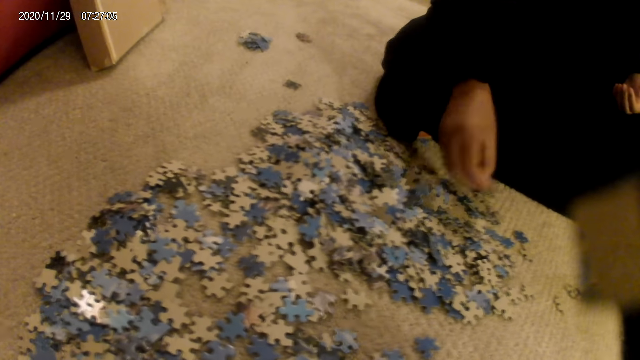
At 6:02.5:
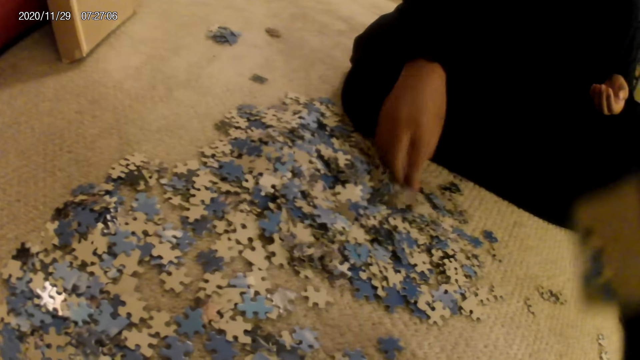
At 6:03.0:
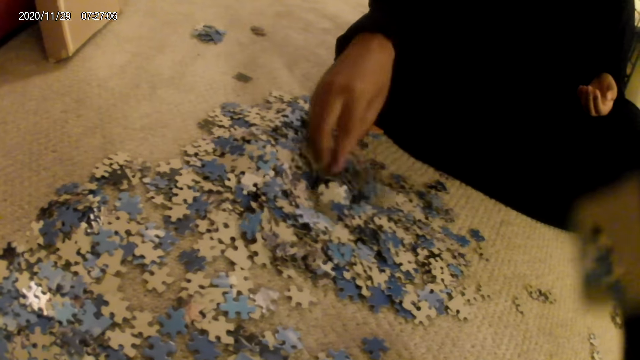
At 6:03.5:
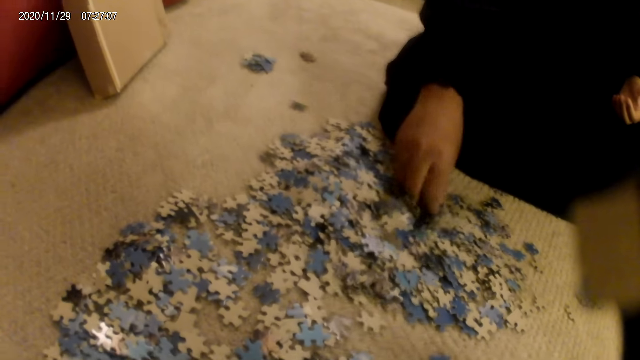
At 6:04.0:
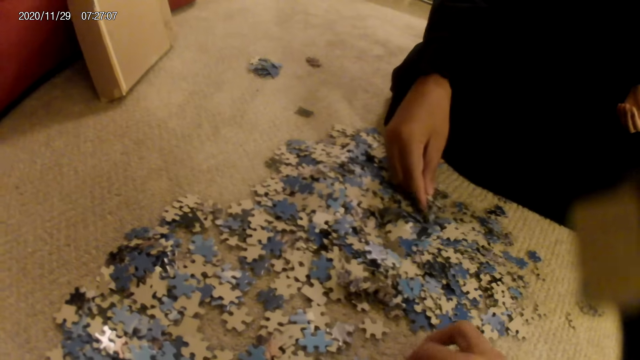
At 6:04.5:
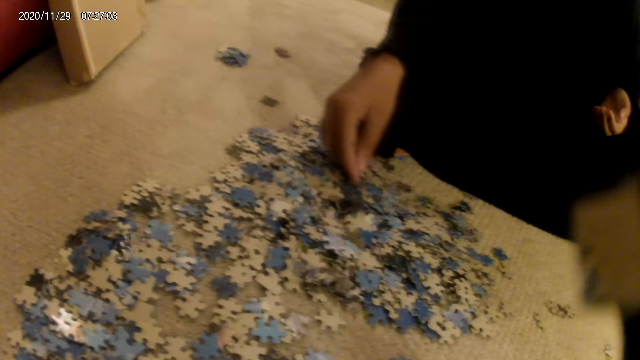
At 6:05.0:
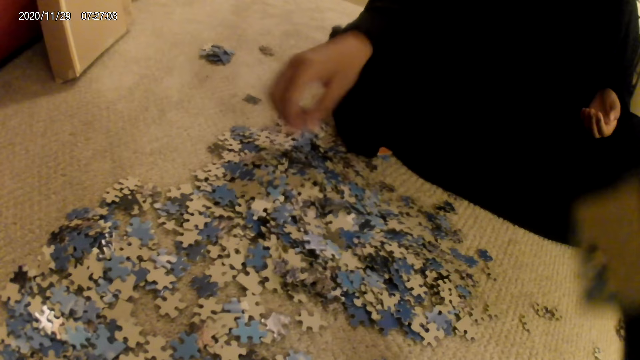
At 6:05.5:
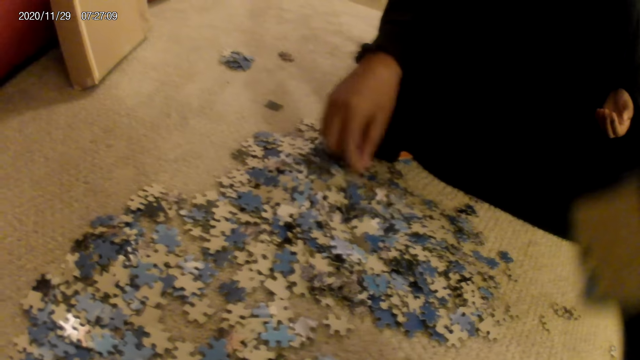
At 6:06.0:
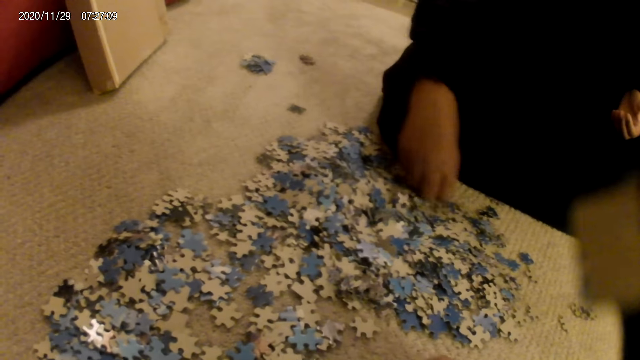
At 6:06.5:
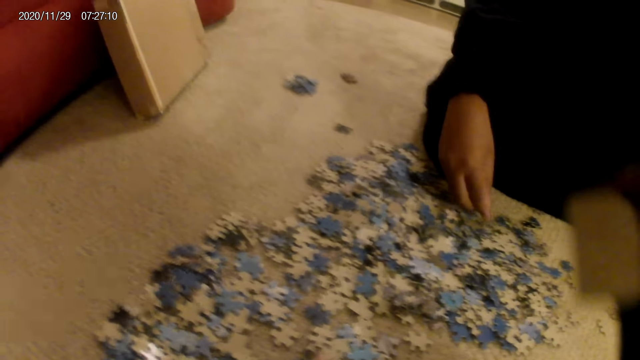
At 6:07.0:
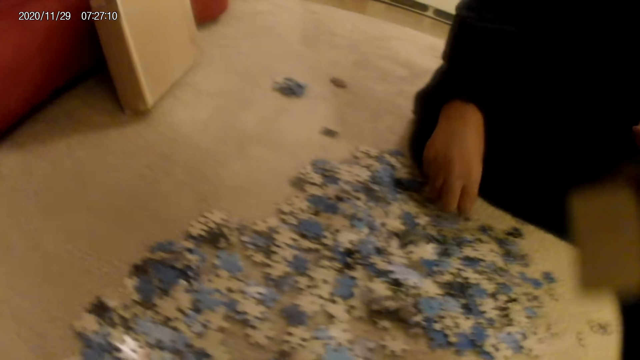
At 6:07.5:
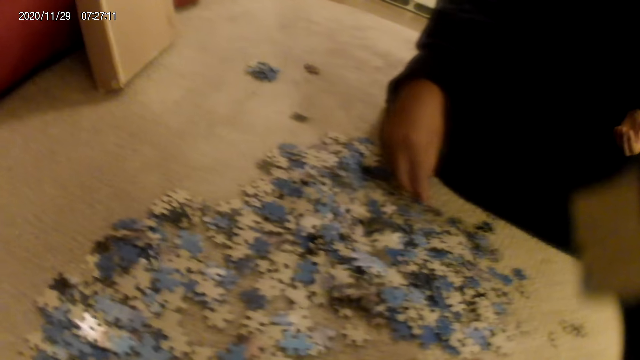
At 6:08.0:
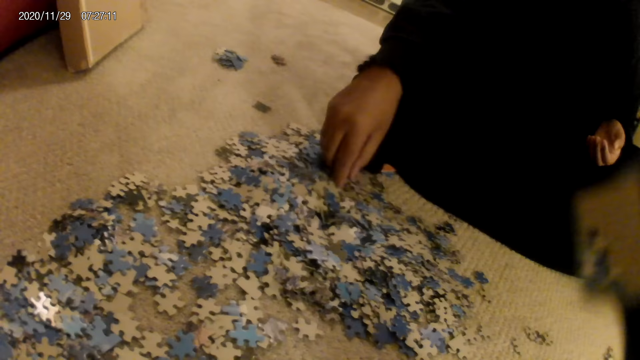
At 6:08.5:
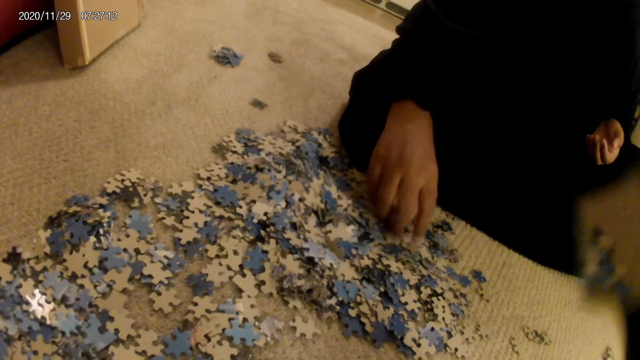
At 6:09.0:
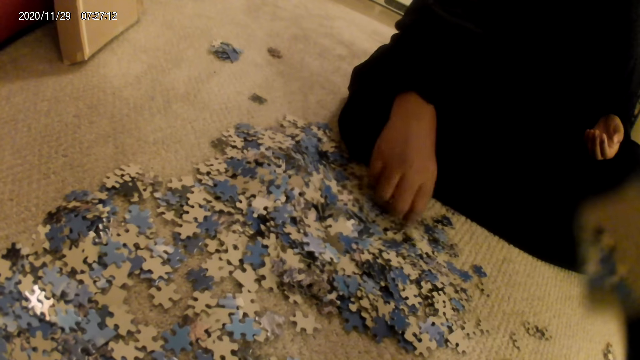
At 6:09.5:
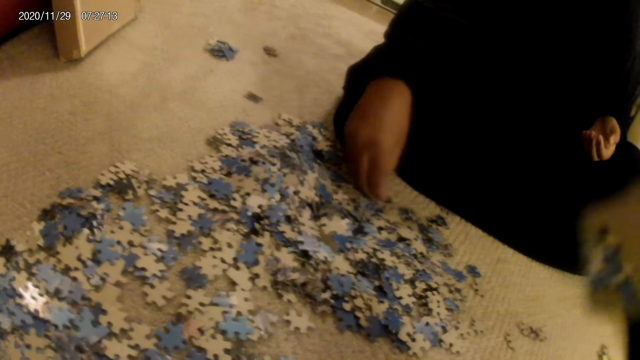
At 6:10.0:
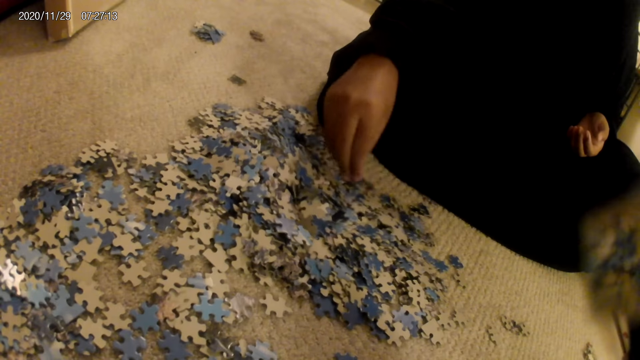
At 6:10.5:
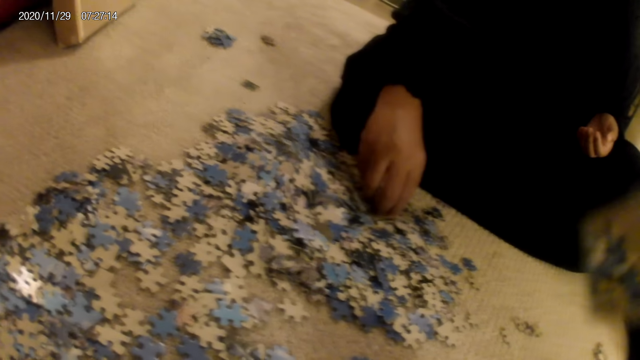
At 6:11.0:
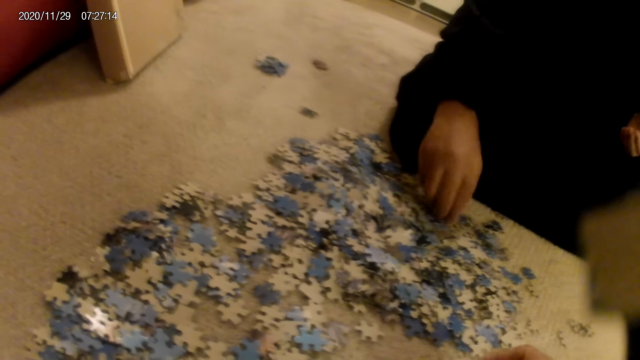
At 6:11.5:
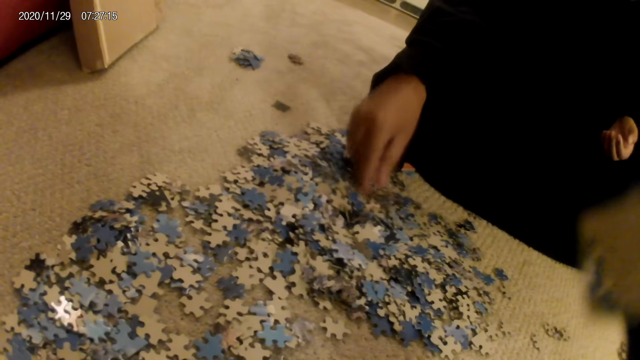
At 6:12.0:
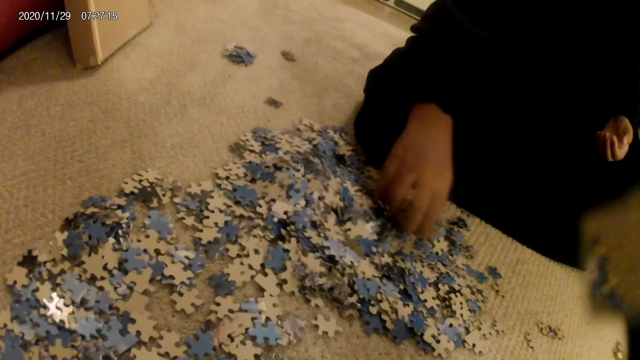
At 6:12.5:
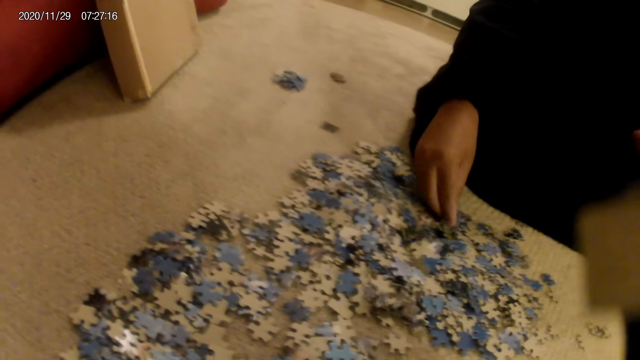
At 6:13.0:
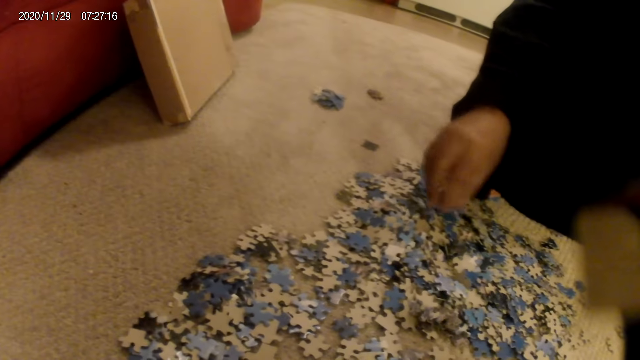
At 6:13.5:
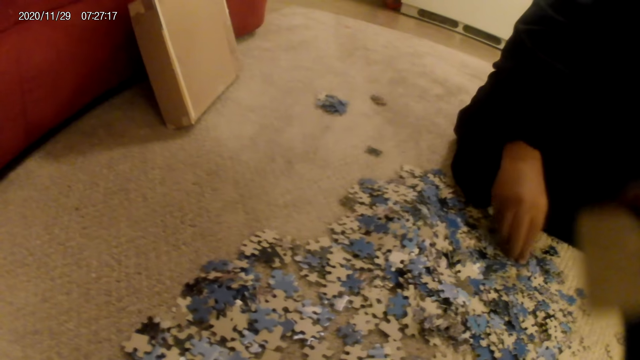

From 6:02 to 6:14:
The camera wearer does something. The woman moves cards on the floor with the hand and sorts the cards on the floor with the hand.

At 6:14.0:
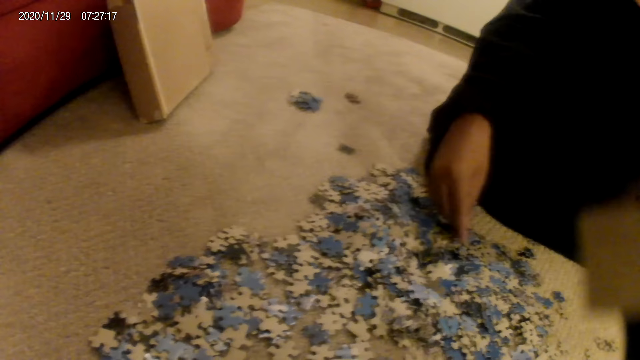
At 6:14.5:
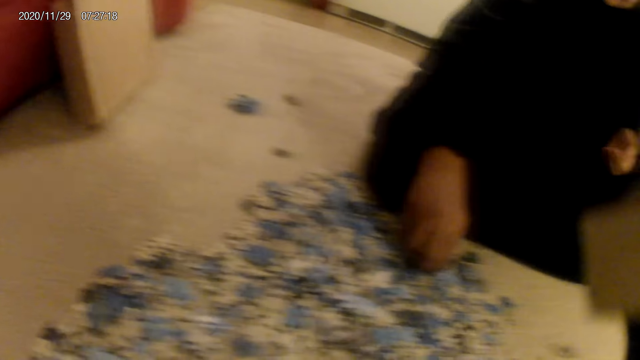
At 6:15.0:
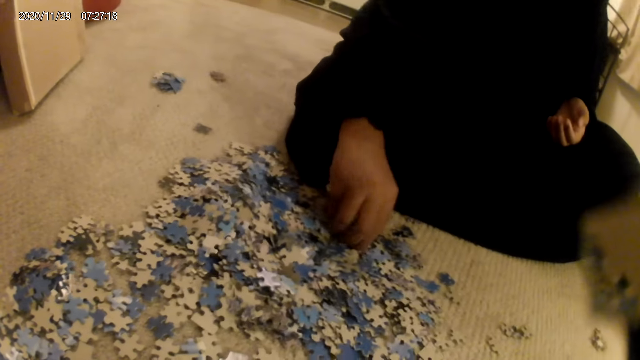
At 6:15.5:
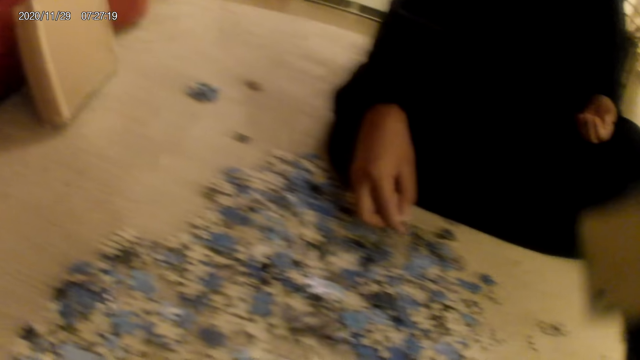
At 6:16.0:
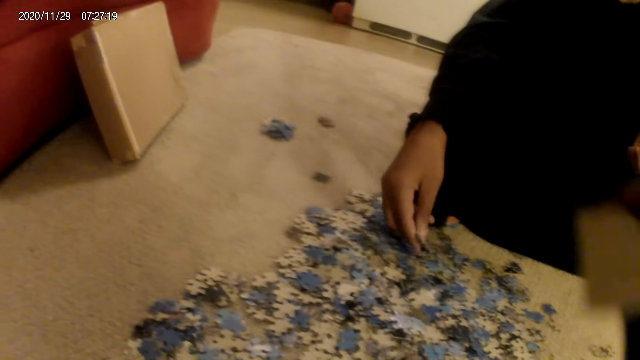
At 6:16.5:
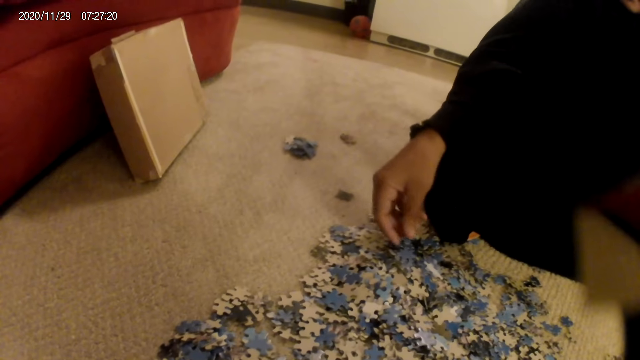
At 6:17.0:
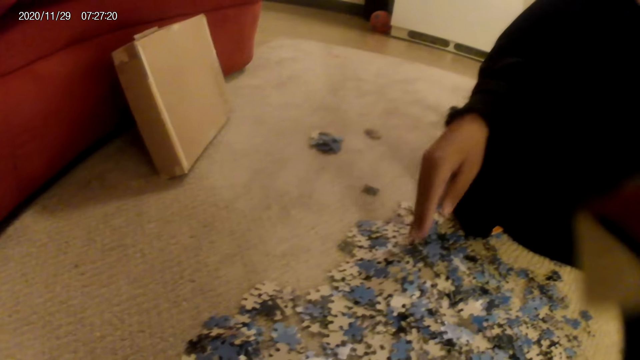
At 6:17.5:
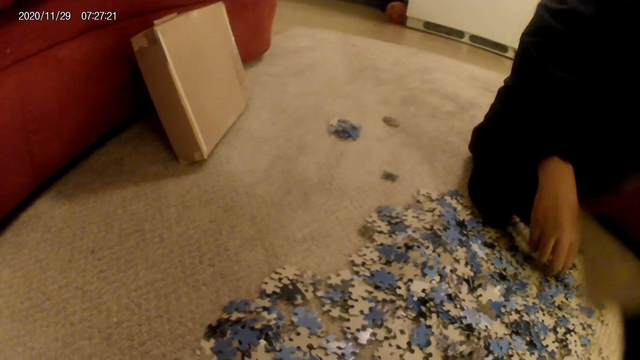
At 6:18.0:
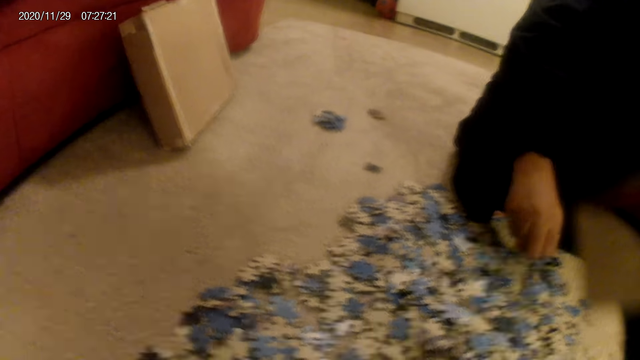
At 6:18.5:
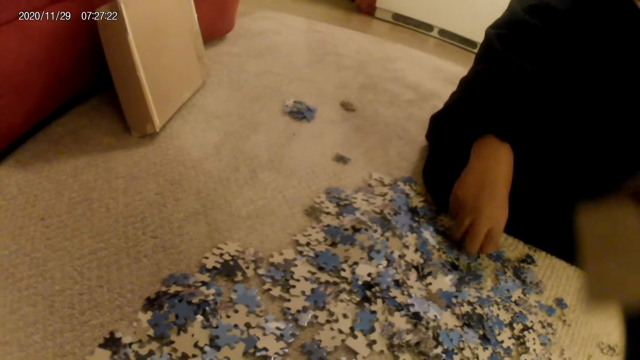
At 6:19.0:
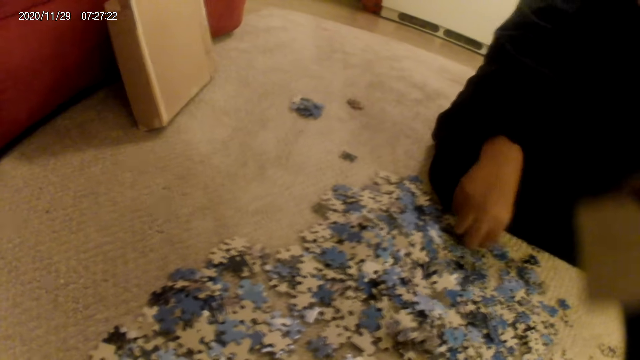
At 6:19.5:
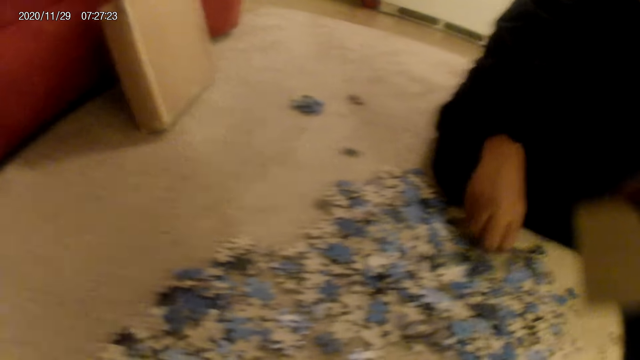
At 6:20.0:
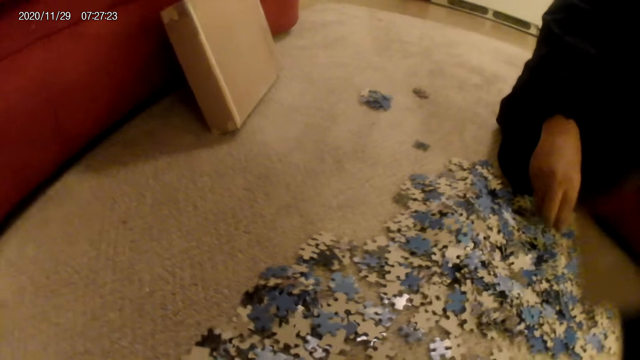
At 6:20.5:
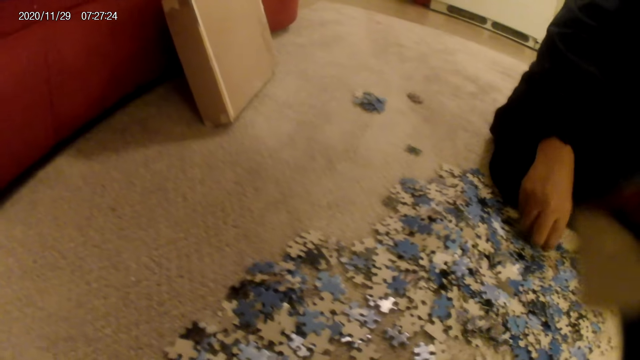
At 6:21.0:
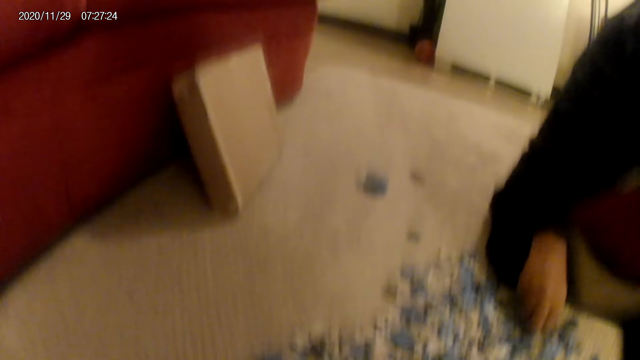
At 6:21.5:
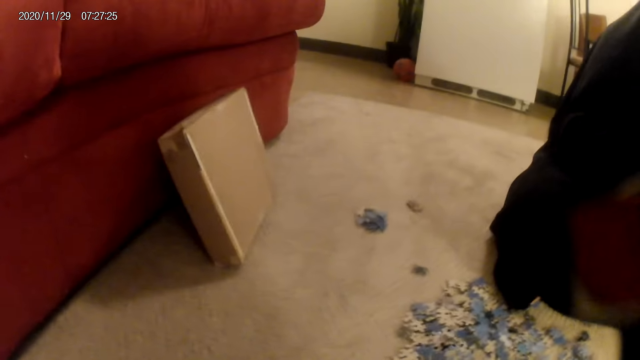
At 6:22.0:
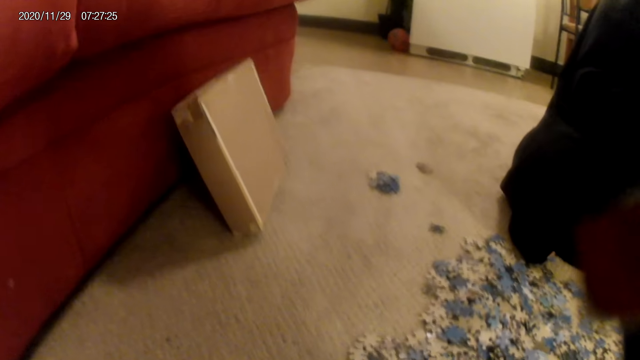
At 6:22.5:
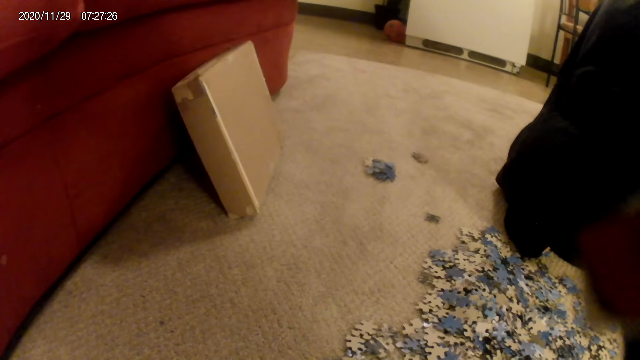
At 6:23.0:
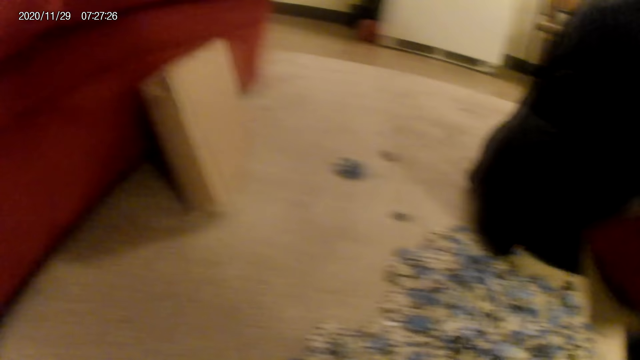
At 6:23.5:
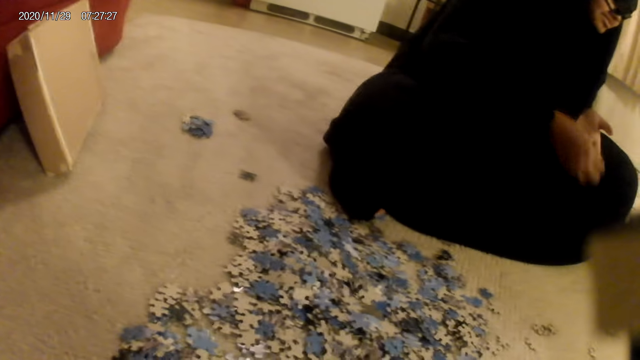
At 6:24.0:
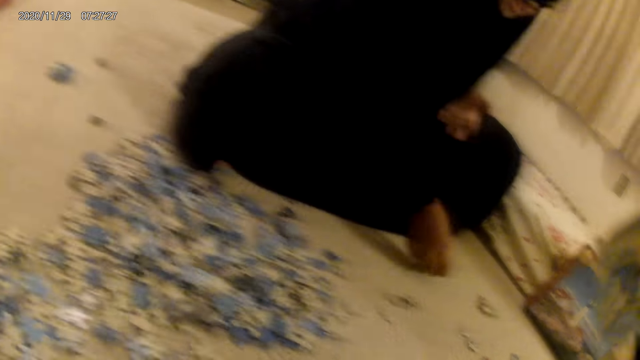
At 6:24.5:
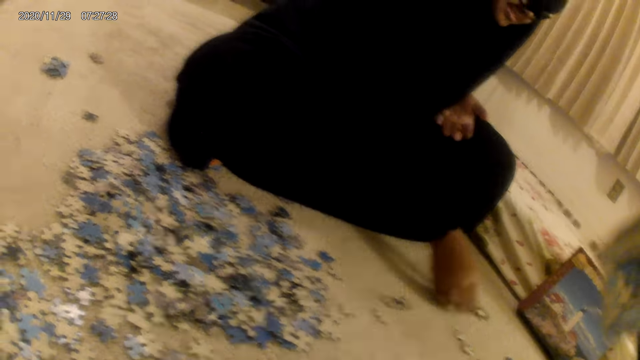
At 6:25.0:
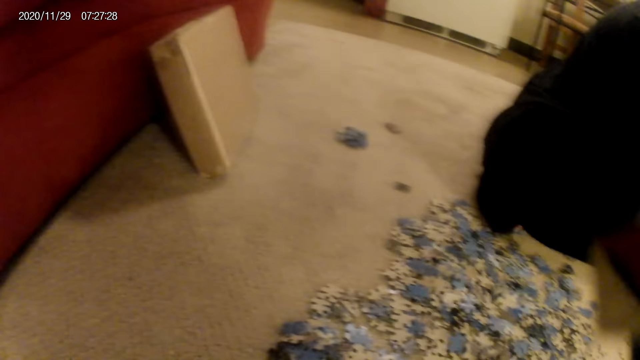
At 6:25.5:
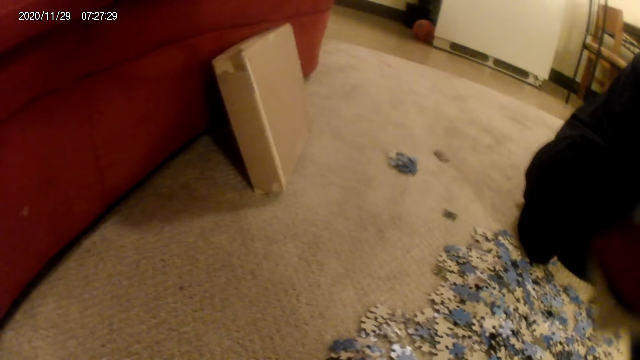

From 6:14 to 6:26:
The woman does something and places a card on the floor with the hand.
